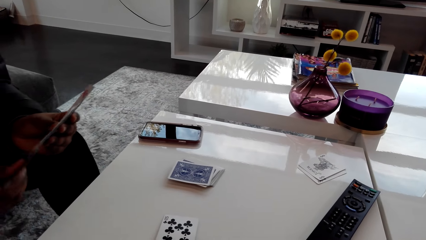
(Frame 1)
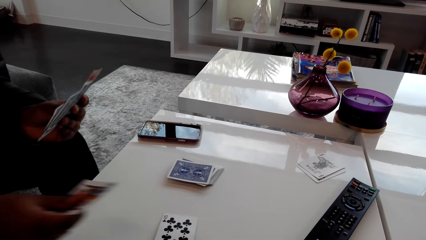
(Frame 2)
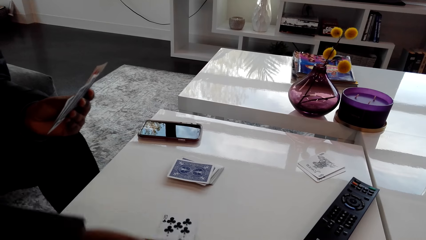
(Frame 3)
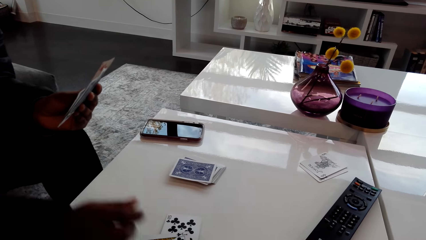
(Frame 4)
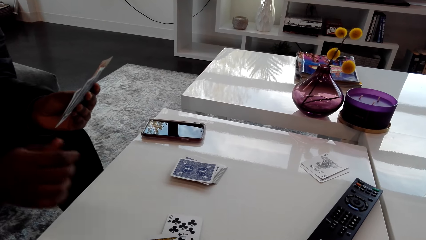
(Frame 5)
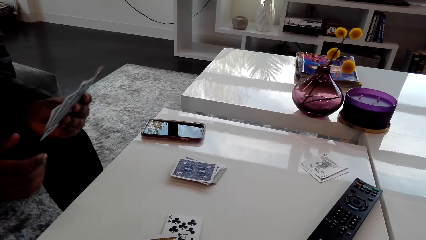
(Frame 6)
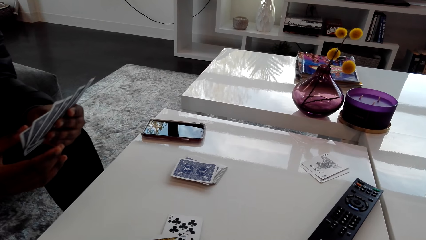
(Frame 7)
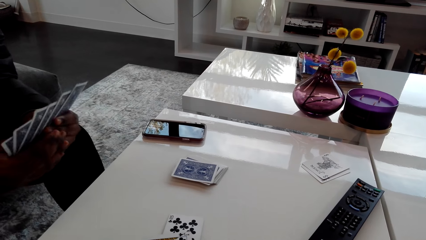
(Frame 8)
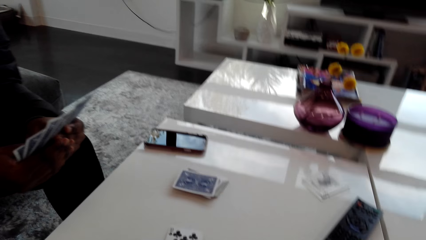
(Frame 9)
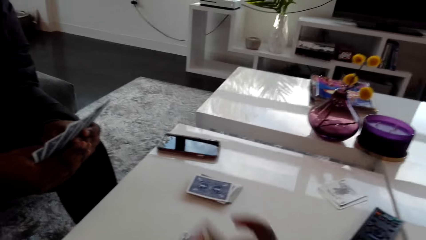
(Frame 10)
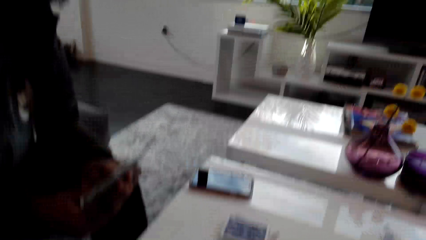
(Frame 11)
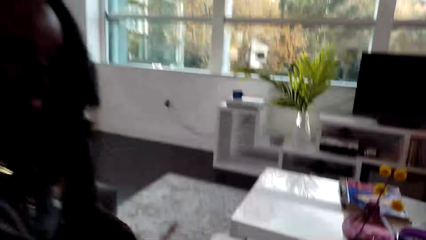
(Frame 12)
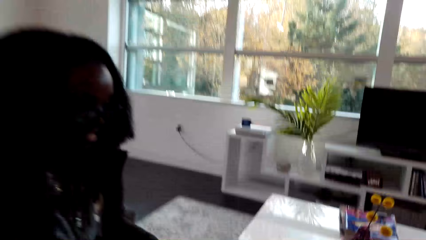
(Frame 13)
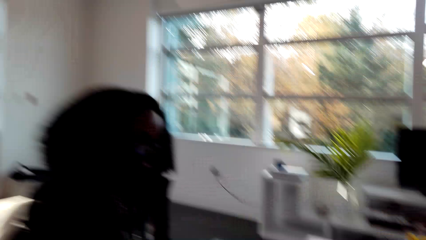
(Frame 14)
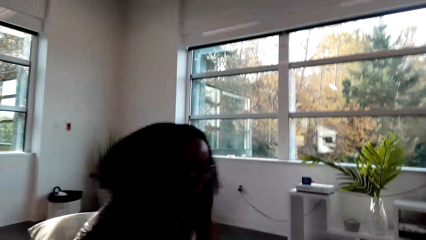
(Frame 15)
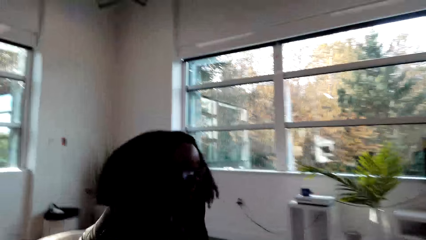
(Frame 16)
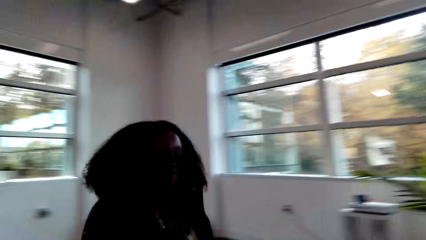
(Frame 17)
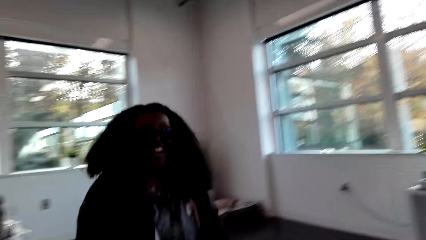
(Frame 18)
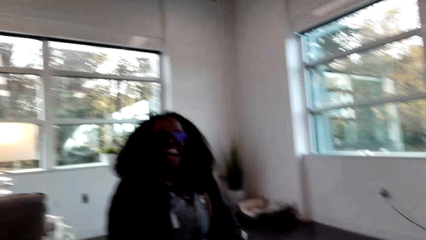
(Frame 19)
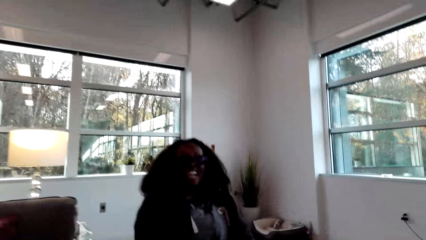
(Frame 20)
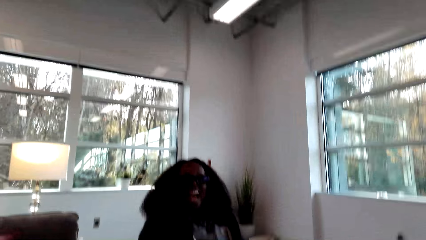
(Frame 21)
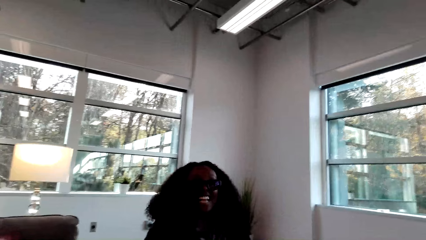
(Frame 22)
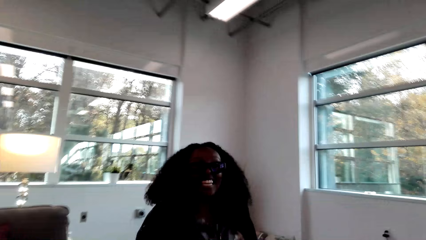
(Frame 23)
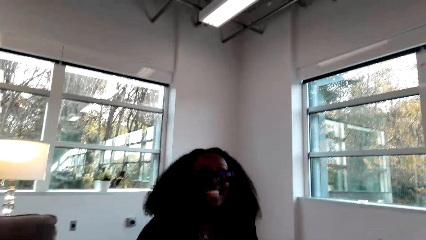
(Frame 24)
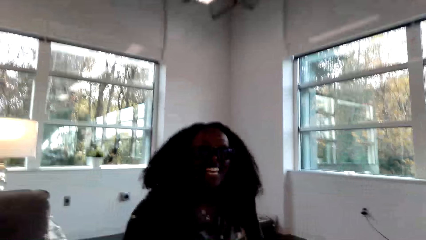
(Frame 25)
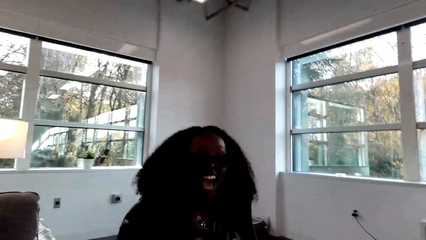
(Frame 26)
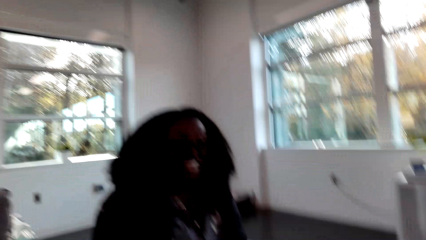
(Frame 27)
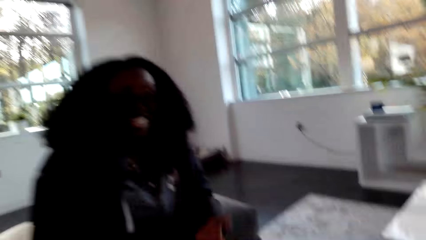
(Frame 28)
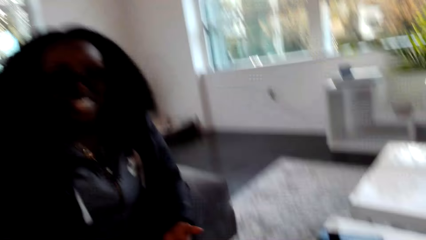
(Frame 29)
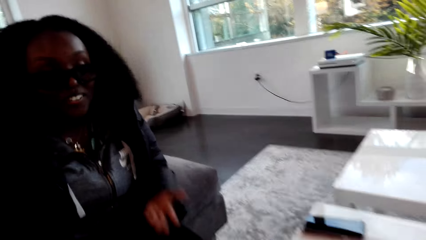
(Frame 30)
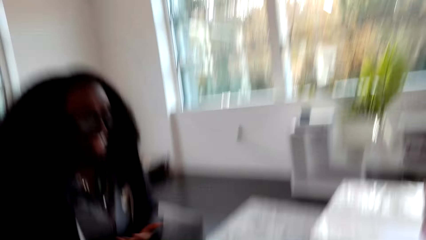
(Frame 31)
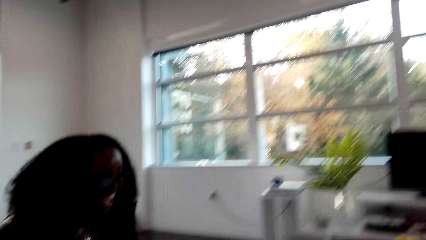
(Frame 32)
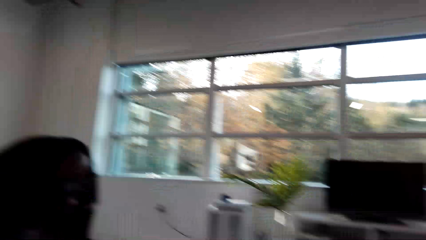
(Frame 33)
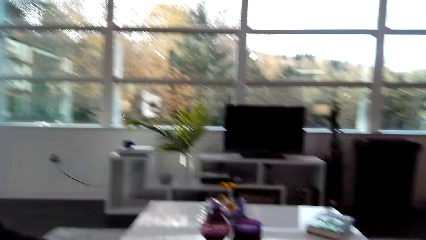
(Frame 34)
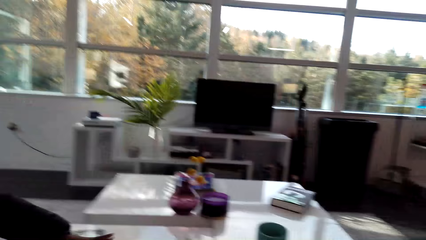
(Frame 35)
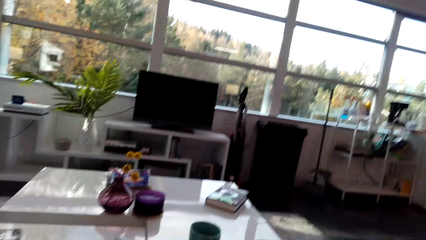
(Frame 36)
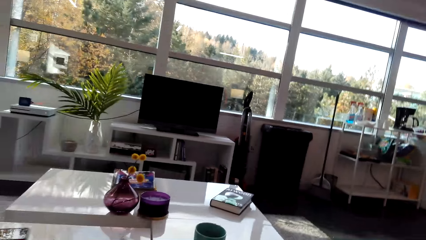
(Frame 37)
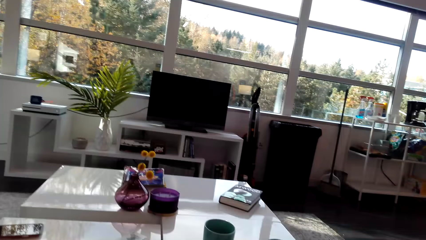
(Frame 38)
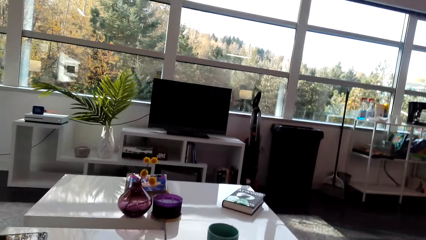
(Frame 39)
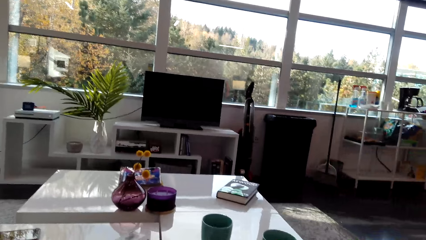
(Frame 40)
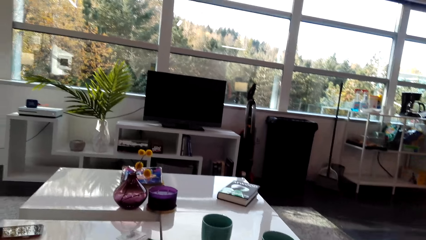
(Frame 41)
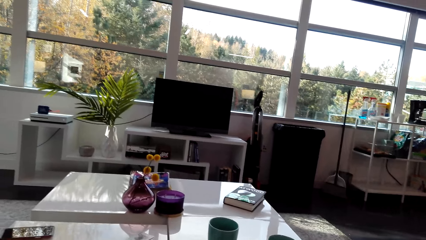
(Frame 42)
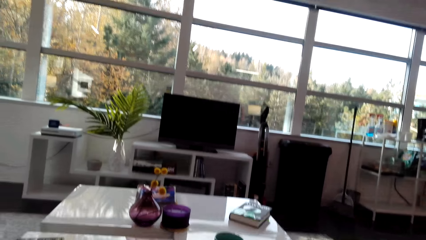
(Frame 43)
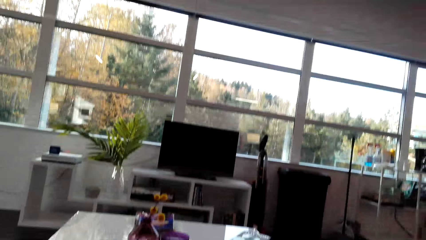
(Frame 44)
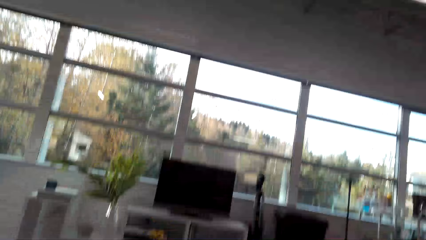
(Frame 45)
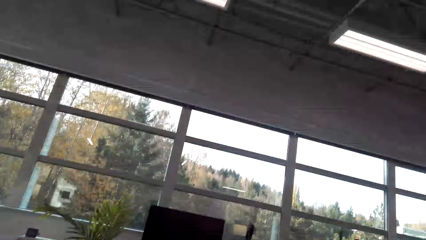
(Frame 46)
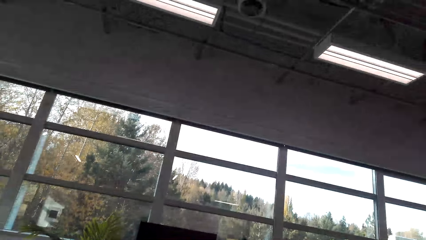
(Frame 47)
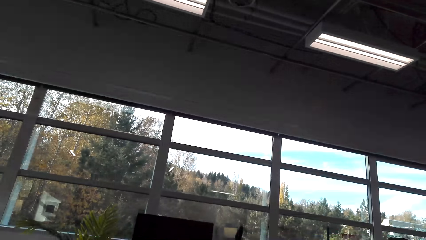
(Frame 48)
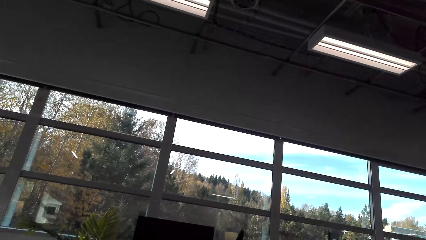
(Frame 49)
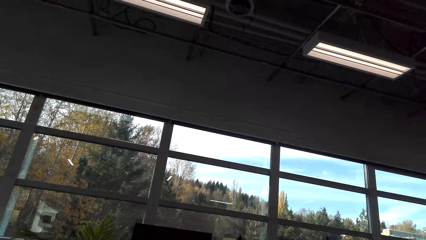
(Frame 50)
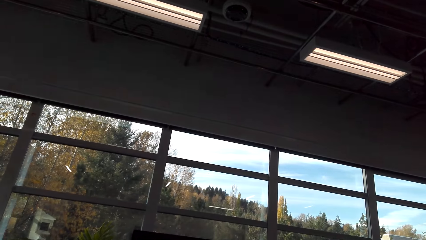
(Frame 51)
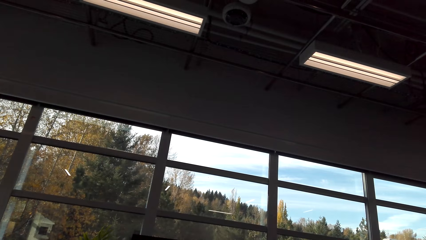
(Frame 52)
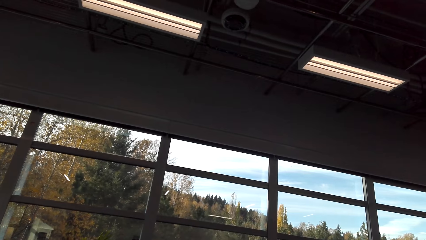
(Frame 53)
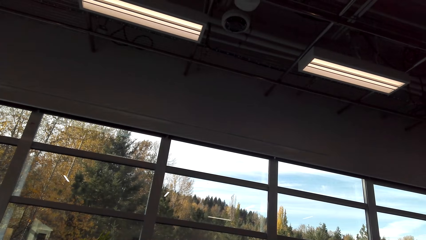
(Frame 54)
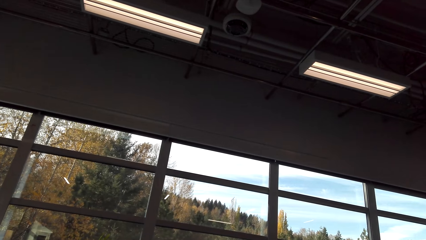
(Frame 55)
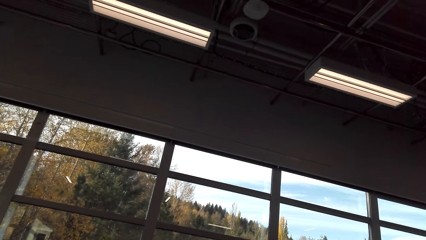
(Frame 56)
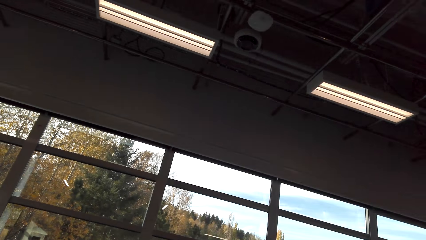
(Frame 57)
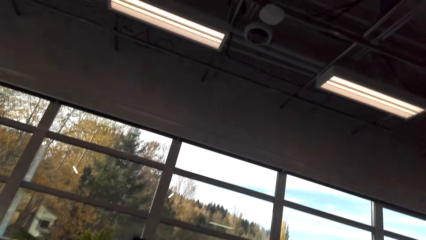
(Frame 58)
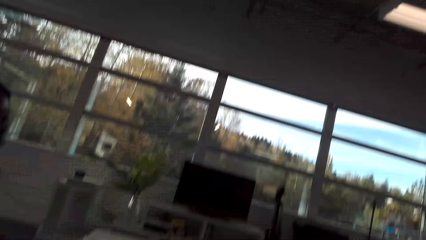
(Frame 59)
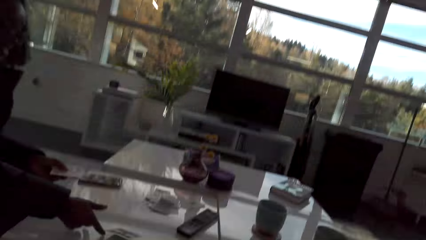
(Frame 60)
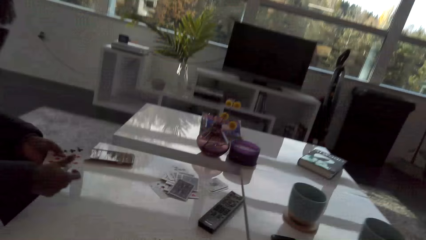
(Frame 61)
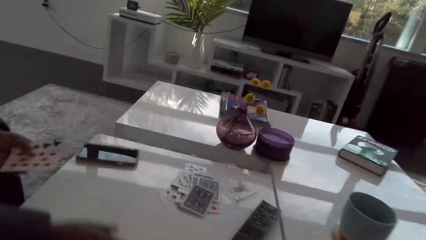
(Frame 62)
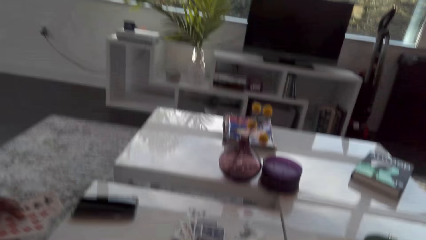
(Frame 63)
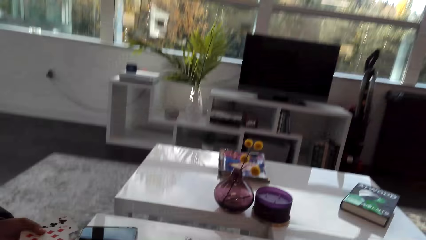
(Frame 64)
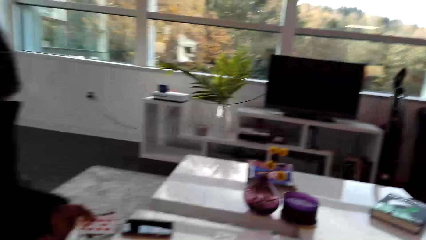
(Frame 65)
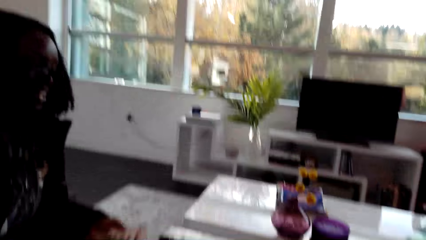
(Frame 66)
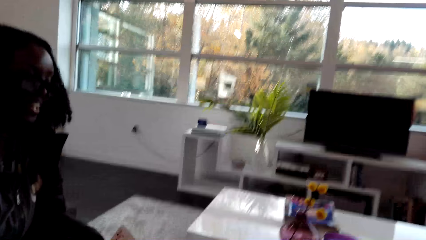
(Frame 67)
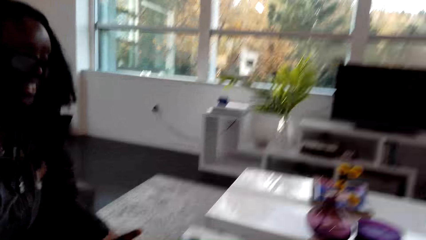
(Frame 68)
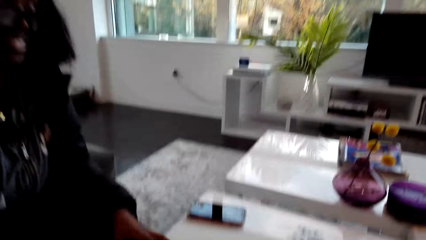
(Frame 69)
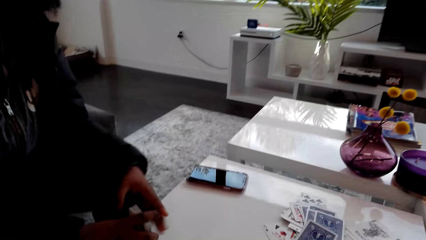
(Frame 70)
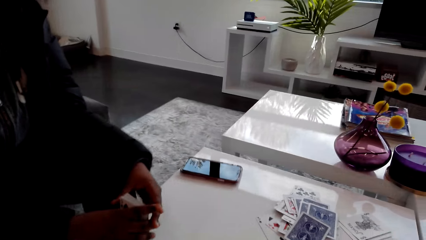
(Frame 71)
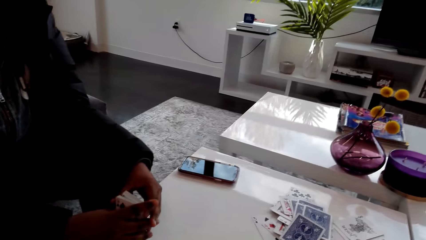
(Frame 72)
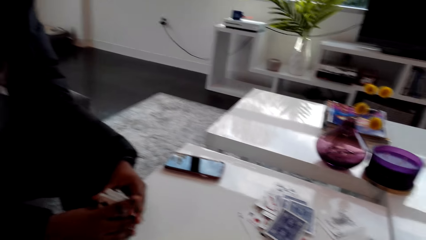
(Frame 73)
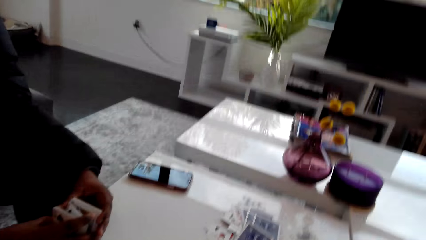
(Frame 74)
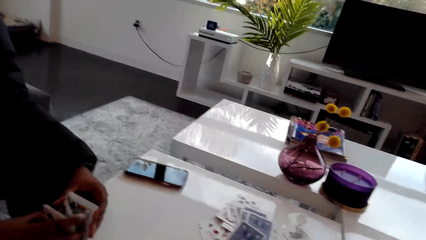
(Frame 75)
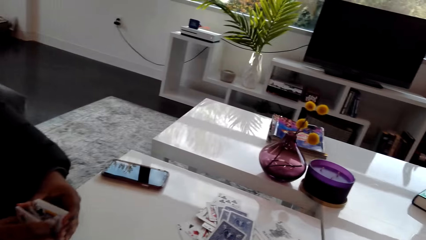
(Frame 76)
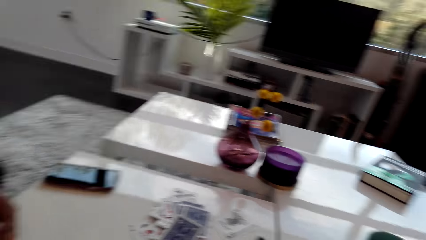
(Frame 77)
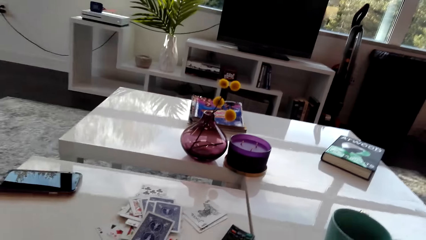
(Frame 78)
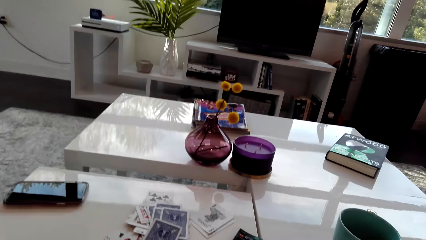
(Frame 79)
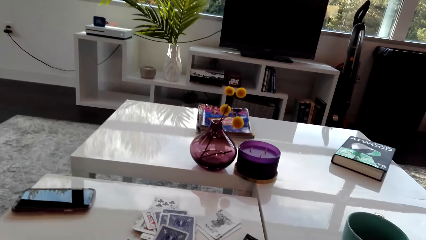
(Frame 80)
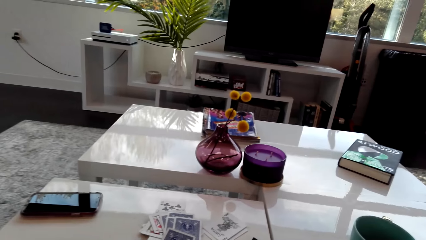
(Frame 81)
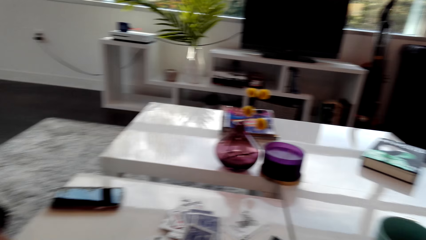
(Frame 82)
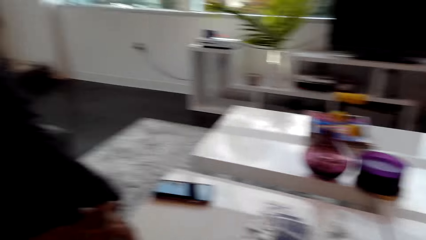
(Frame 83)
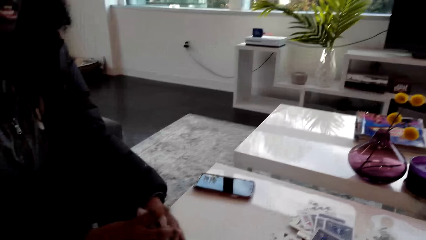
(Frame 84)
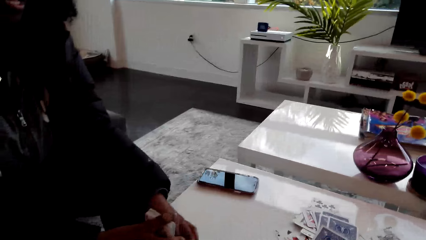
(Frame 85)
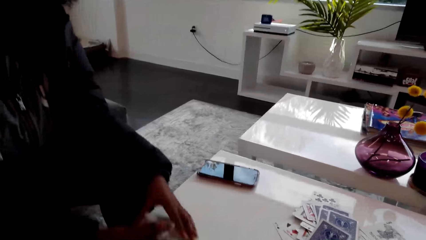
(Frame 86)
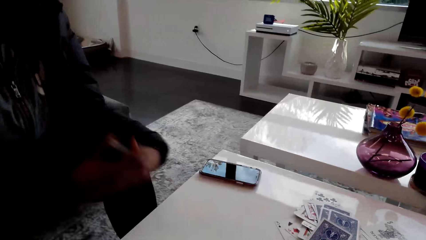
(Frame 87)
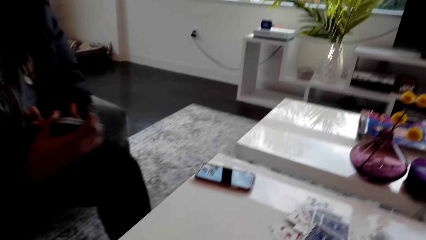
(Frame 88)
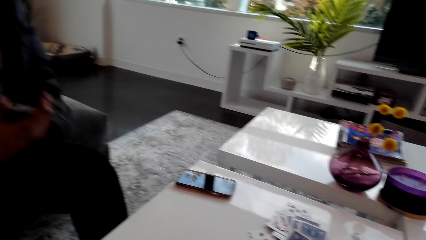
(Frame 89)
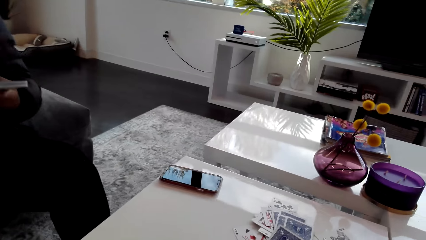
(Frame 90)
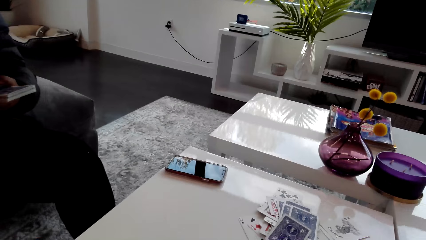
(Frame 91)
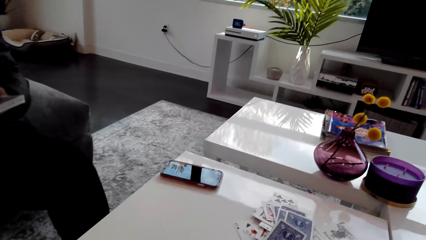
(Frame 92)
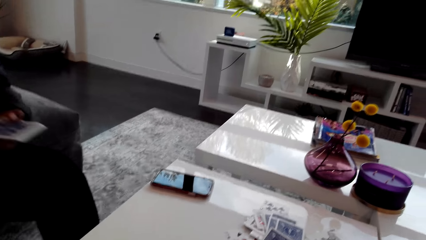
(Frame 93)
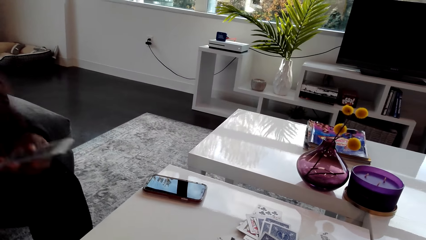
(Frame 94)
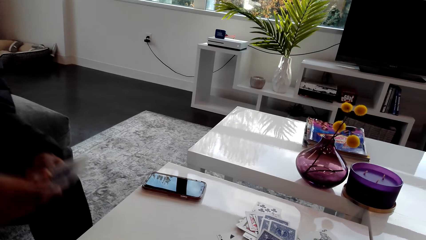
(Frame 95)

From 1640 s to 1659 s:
A woman plays the card. The camera wearer talks to the woman. They look at the woman. The woman talks to the camera wearer. The camera wearer stares at the room. The woman talks to the camera wearer. The woman holds the cards in the left hand. The camera wearer plays the card game with the woman. The woman hits the cards on the table. The camera wearer looks around. The woman sings.
